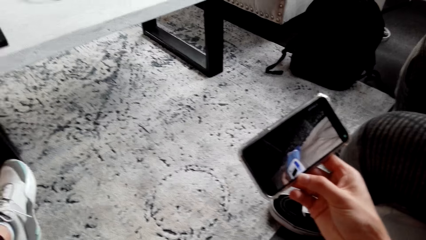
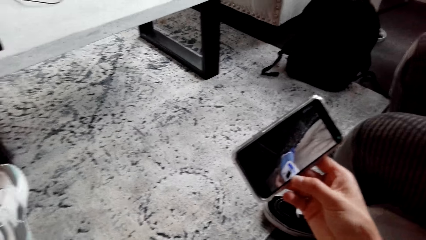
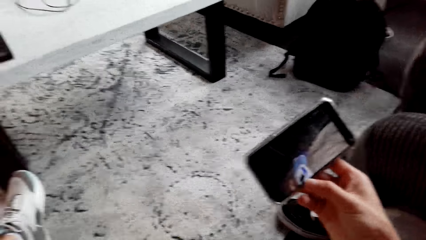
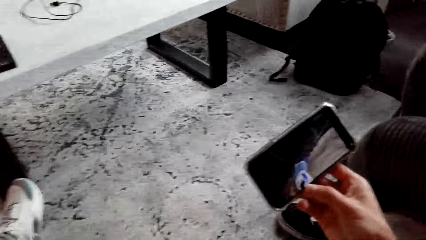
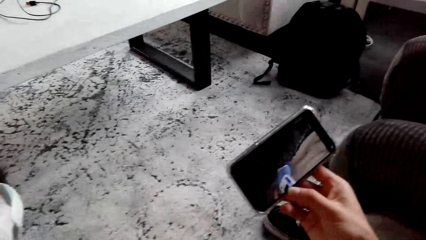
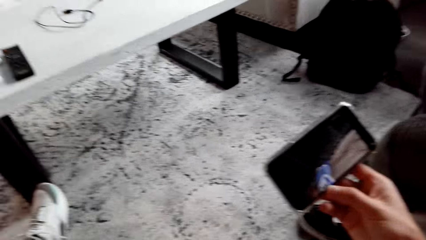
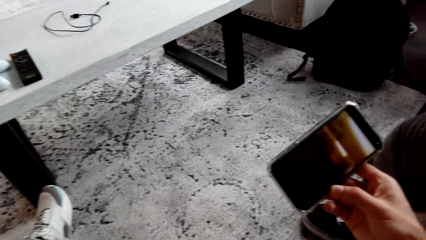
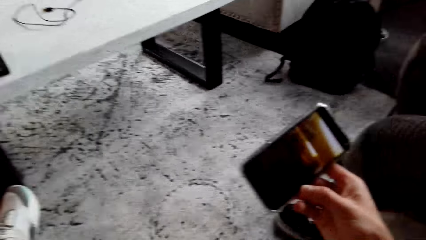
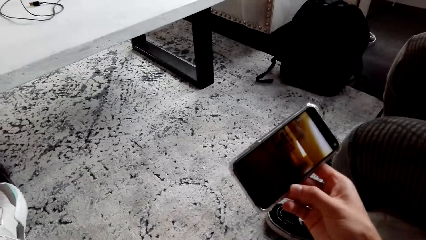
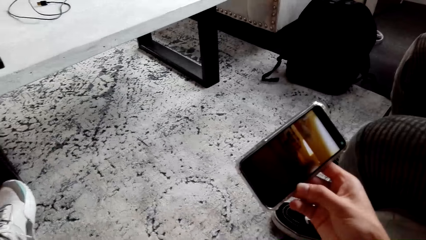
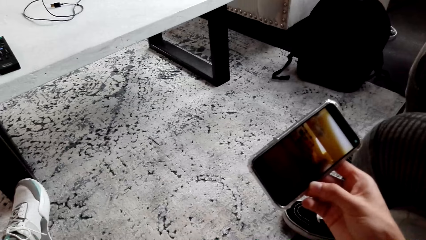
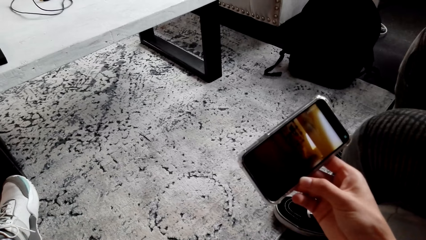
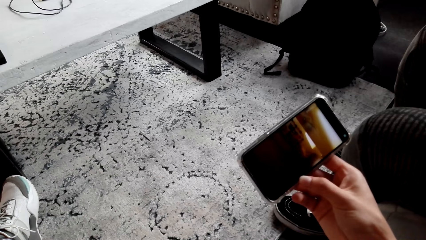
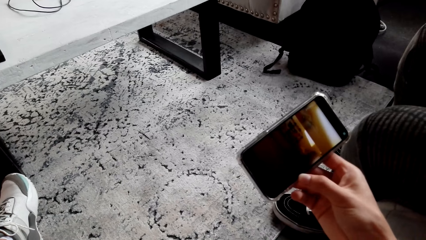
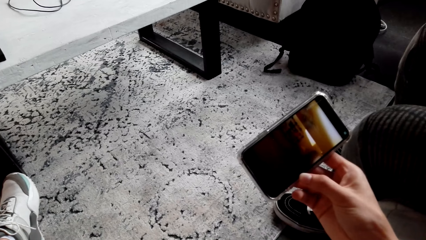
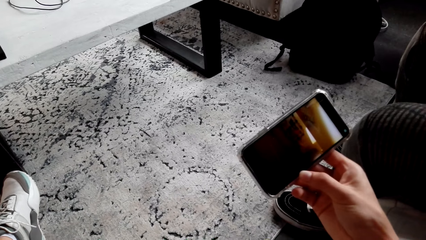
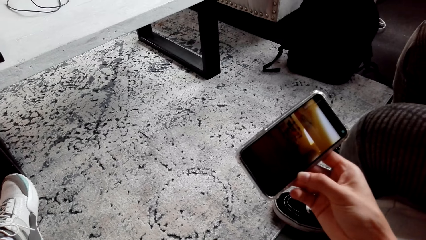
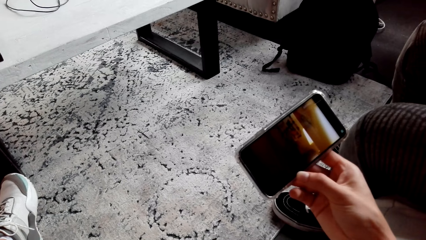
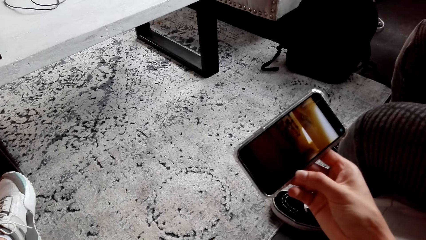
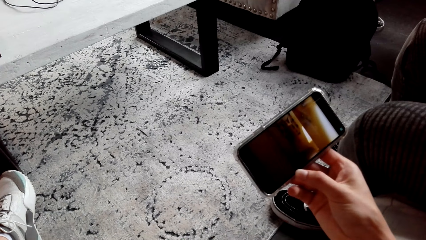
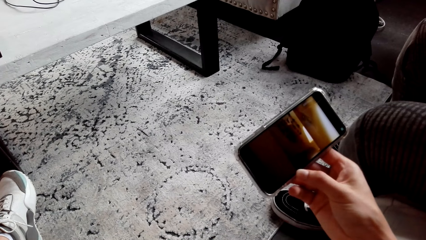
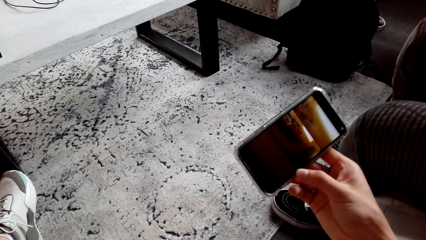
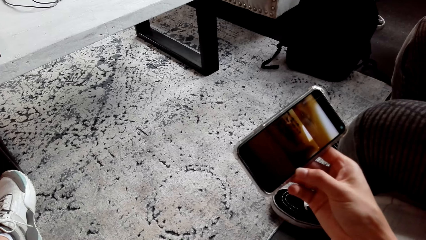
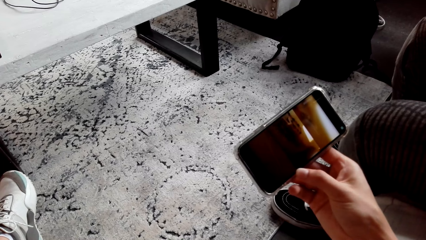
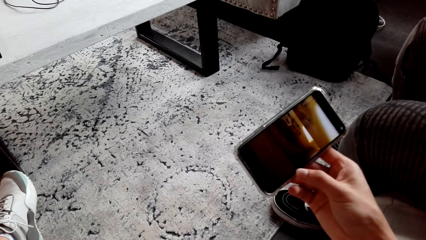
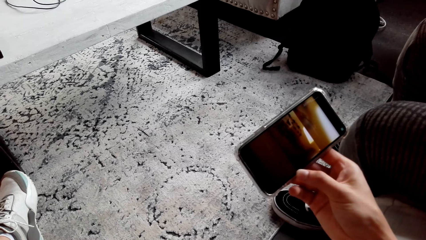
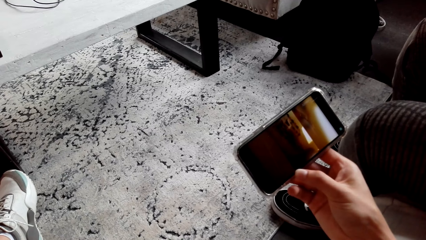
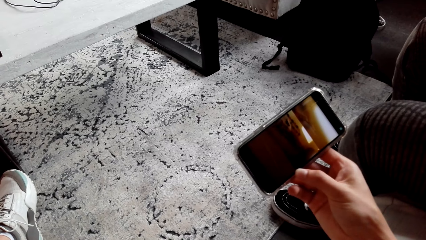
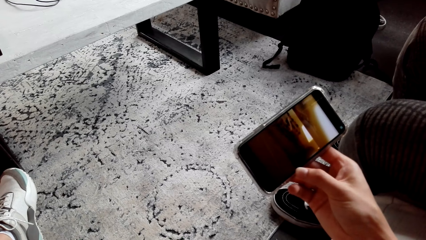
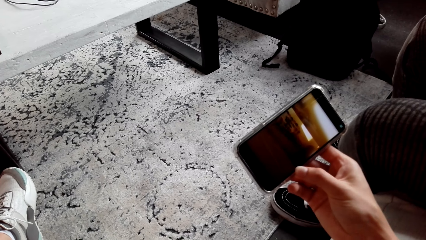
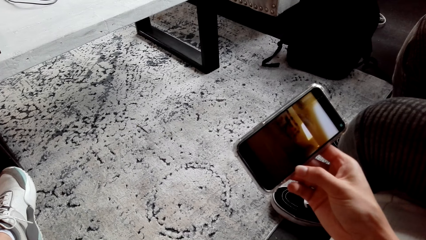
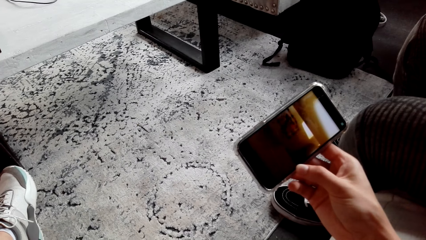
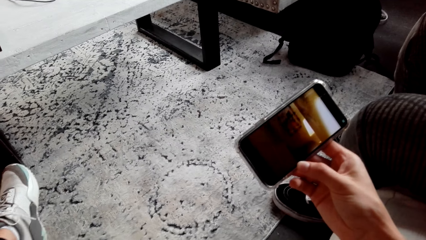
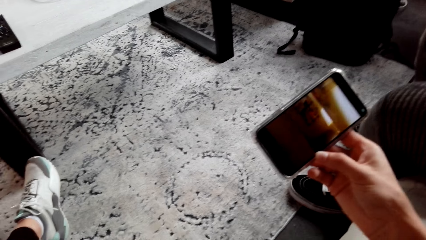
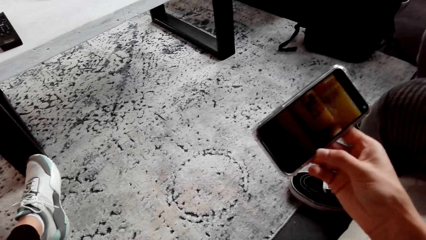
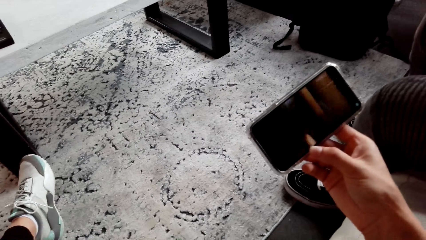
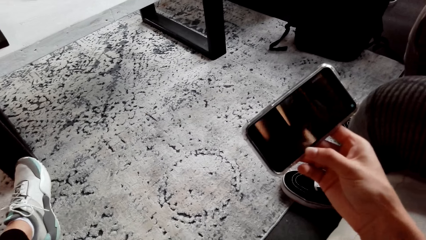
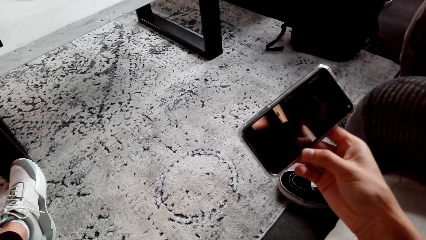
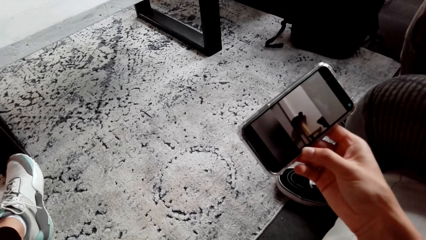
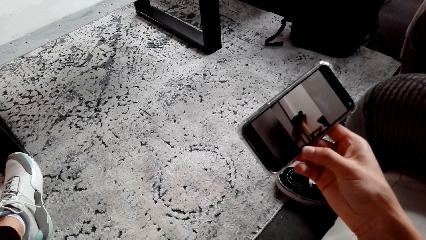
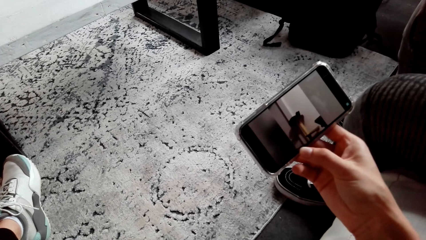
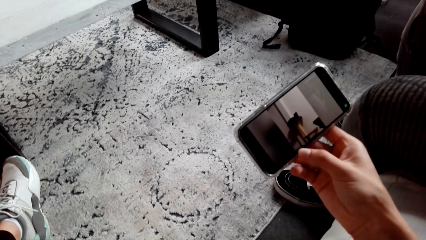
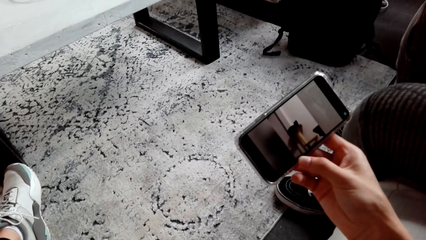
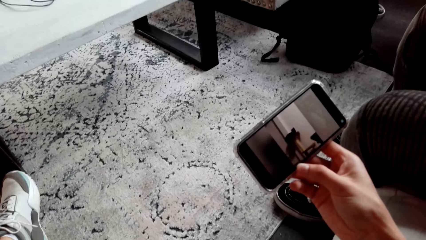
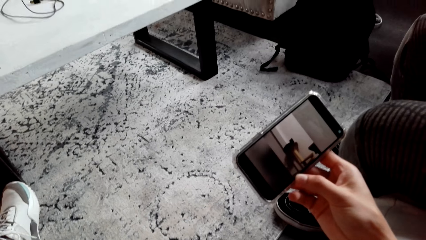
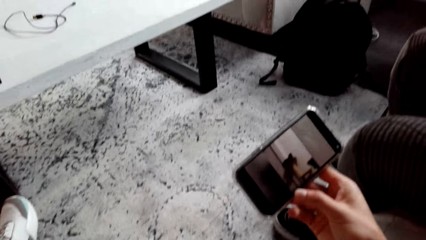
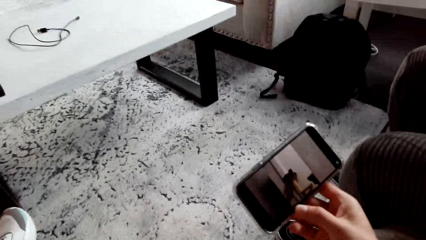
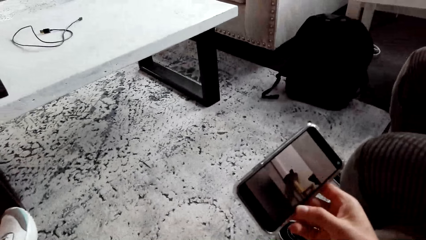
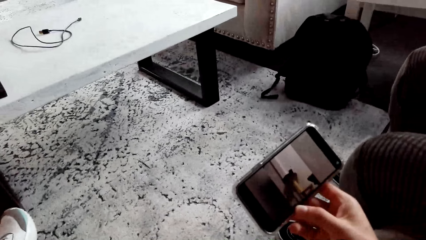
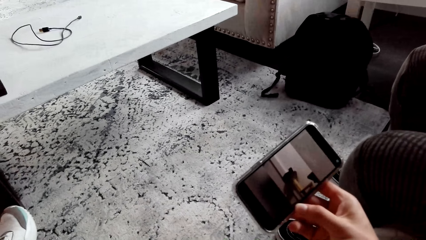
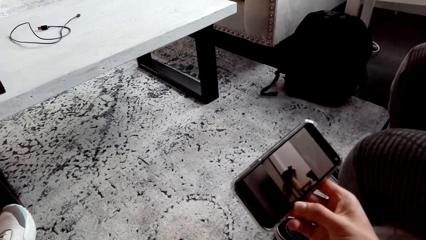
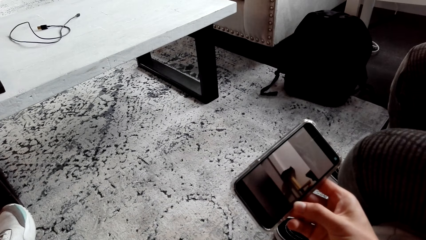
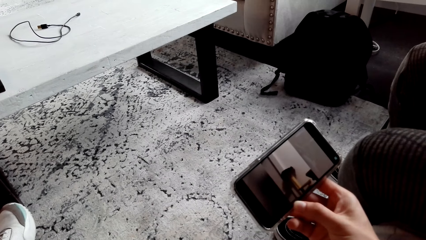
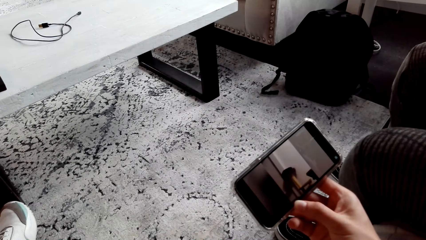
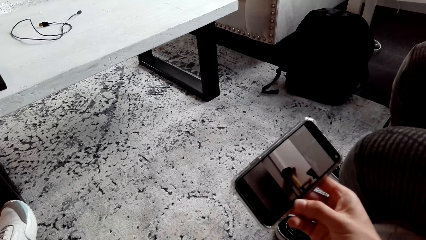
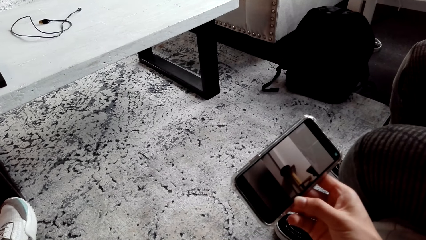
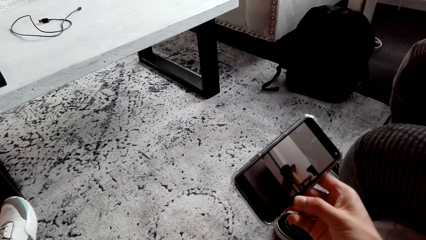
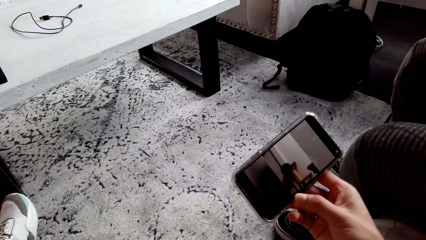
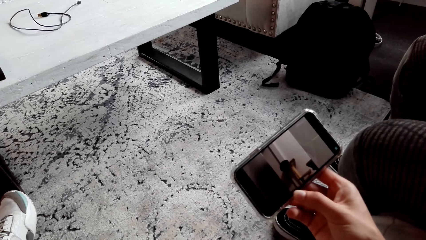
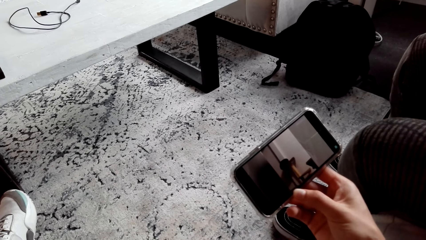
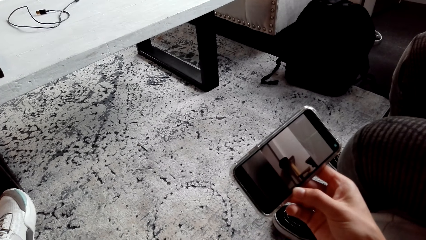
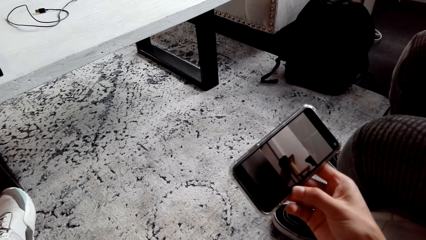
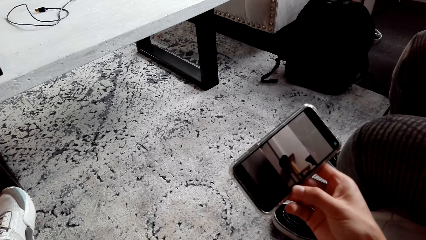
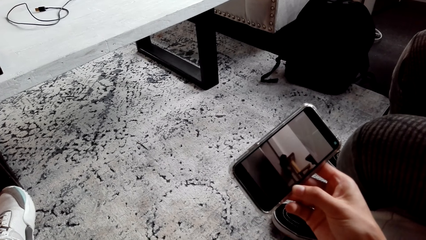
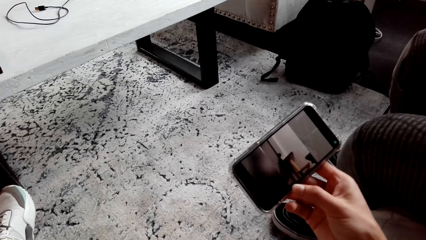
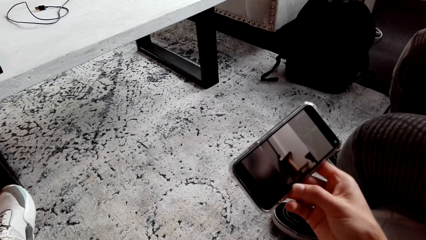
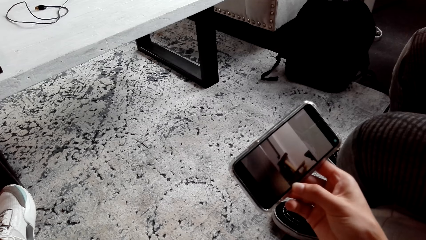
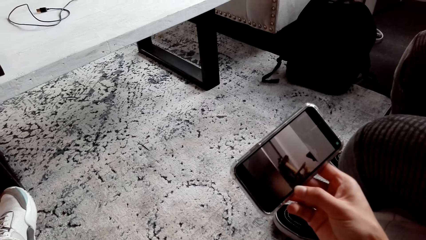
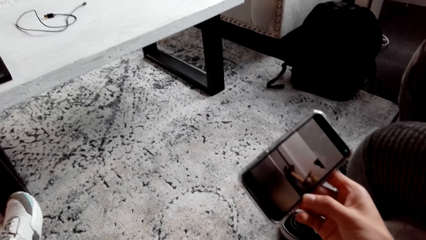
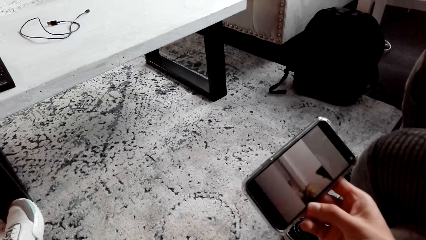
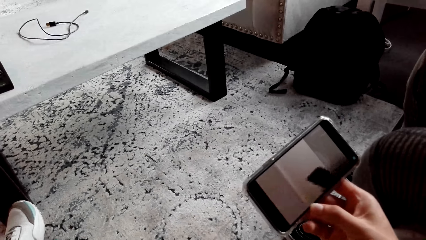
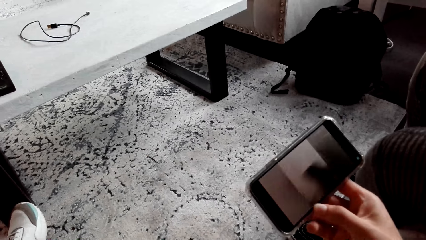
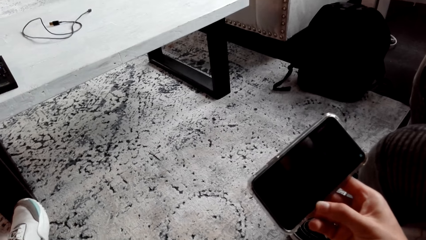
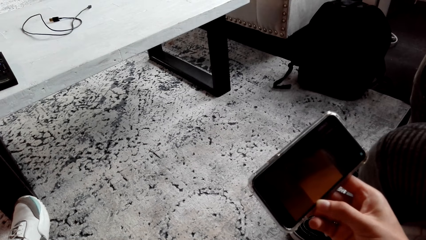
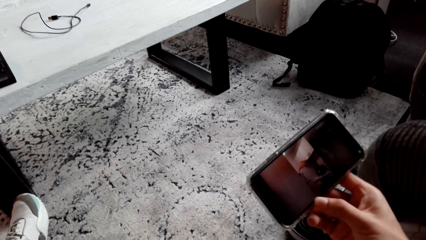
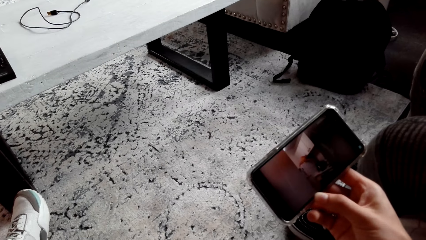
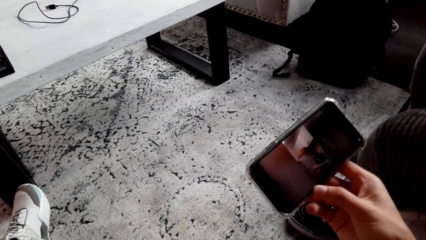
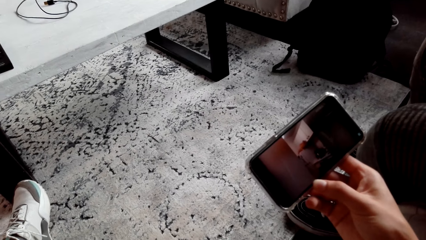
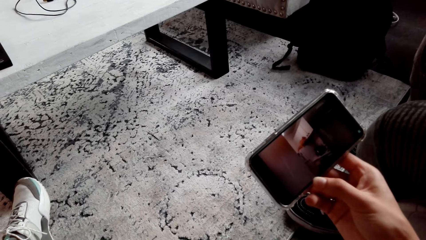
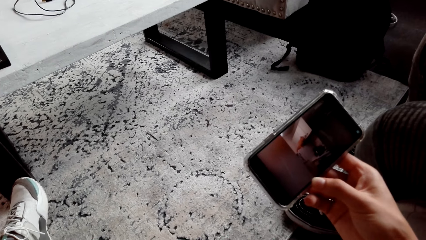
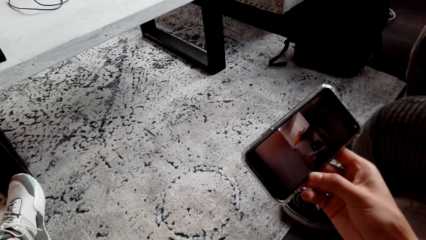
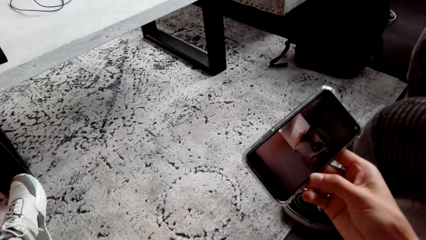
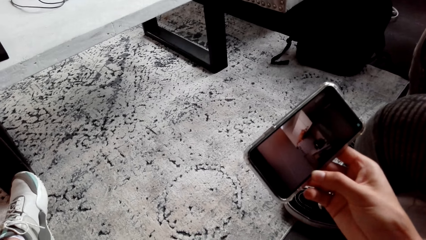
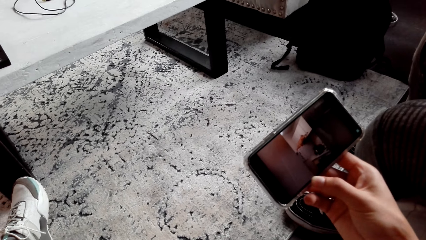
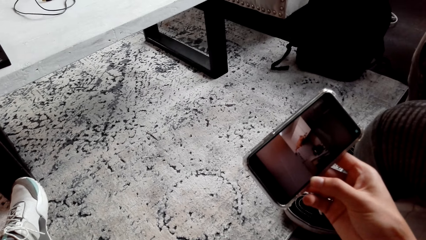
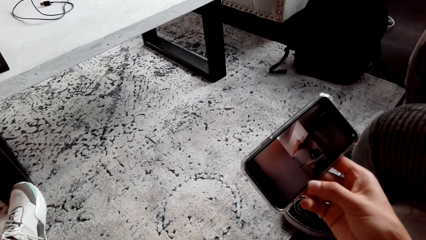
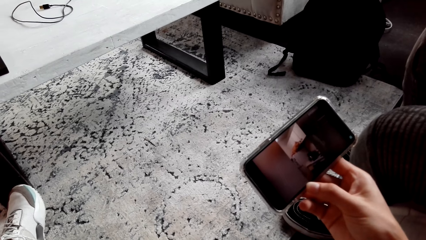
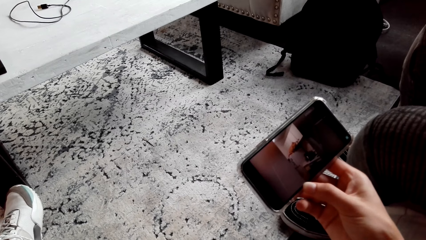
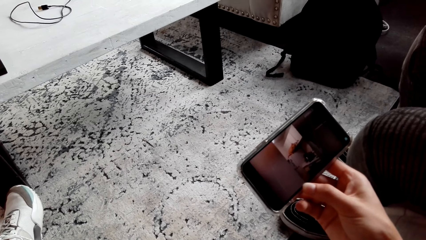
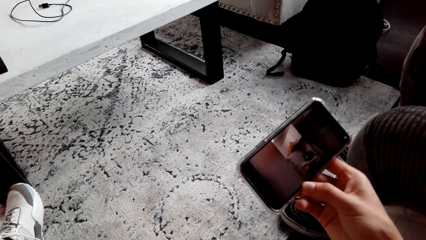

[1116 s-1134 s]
The camera wearer watches a video on the phone. They watch the video on the phone repeatedly.
